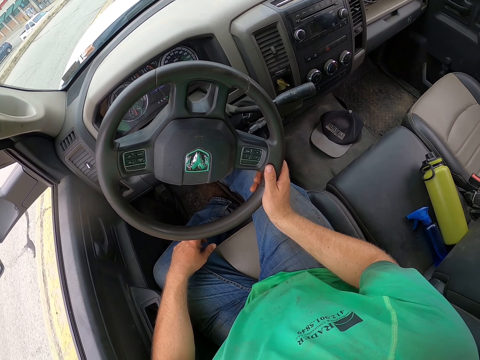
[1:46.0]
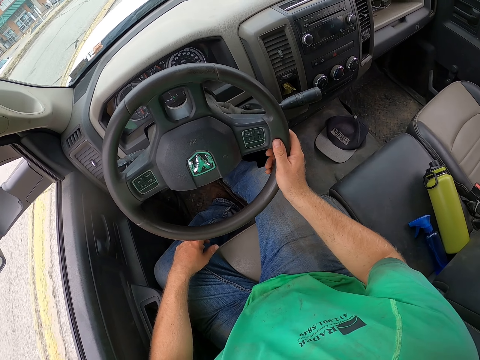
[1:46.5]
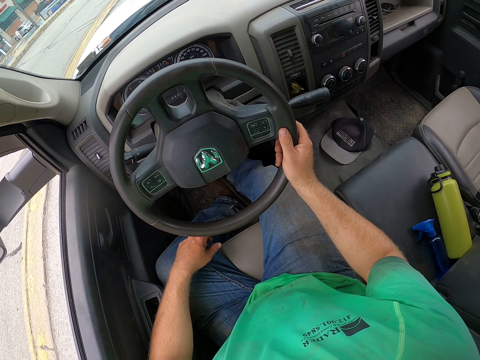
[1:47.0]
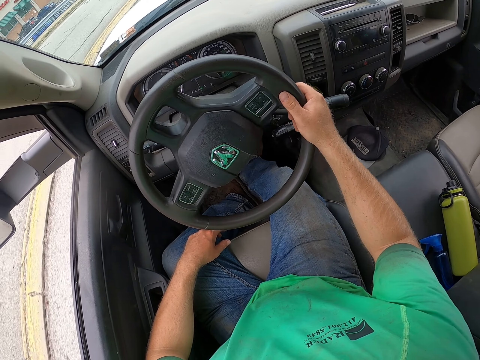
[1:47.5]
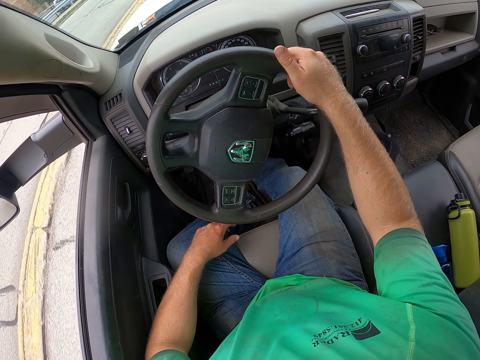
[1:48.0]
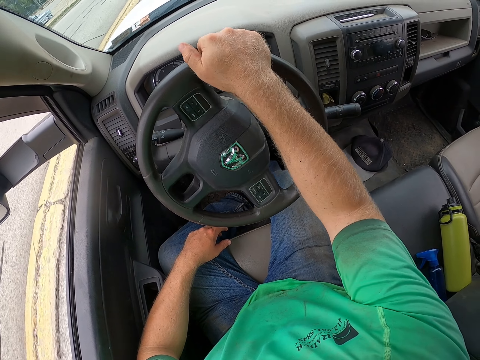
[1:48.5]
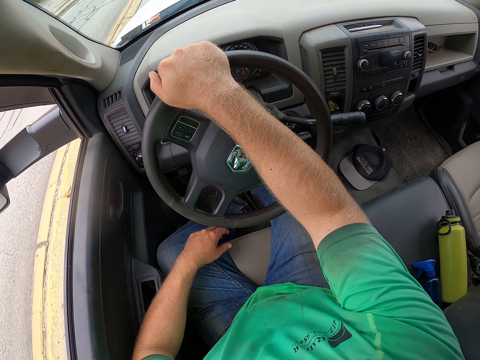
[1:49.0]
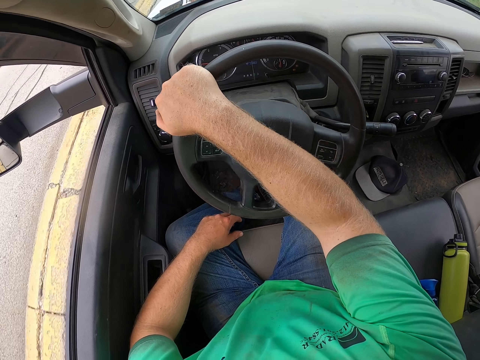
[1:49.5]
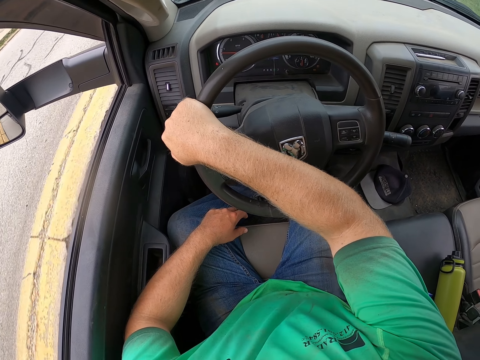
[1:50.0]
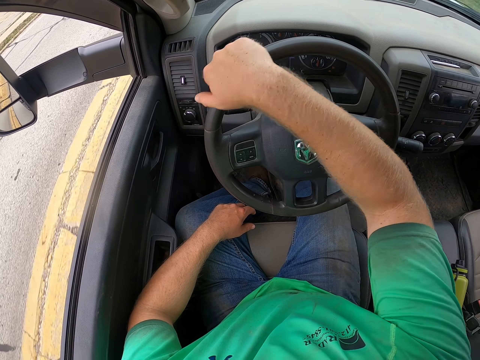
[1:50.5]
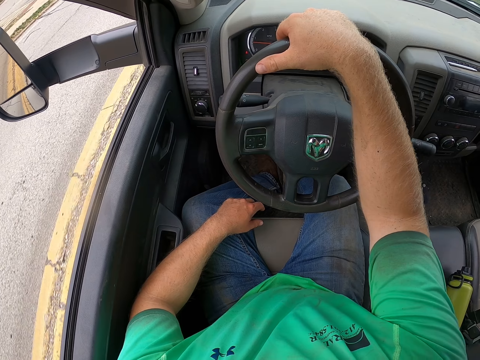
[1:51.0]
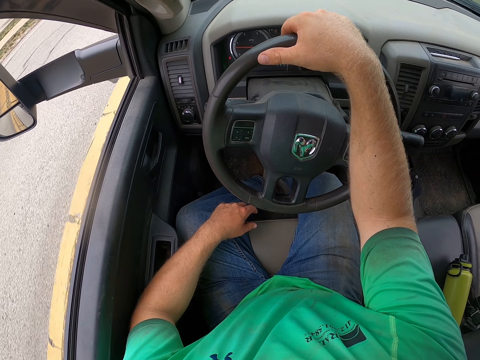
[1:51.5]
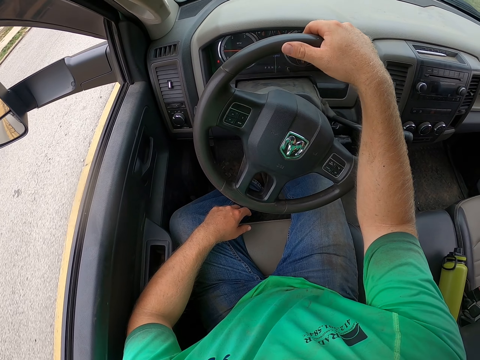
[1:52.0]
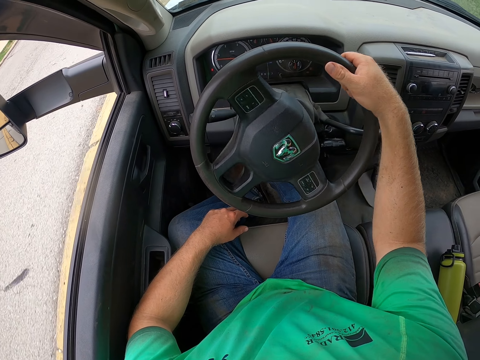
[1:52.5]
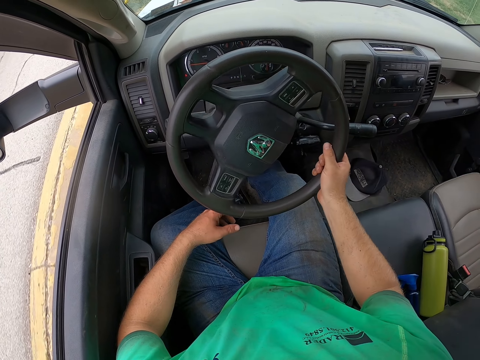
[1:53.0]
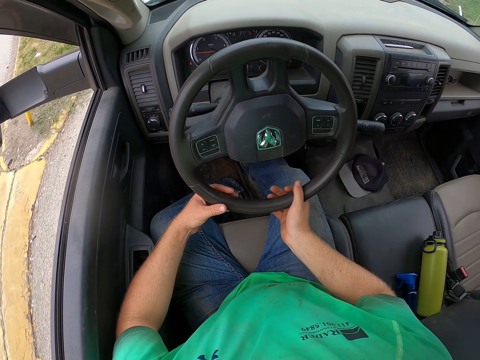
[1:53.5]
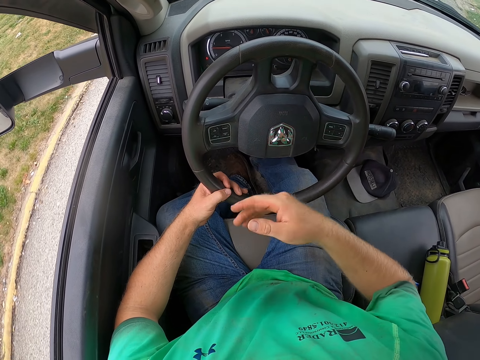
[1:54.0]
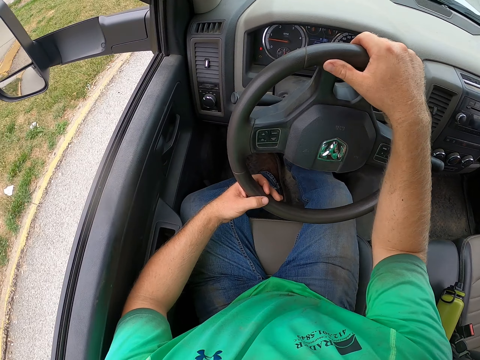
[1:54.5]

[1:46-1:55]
The camera wearer makes a corner turn with the car.

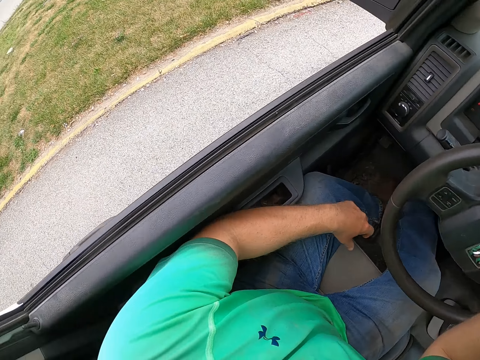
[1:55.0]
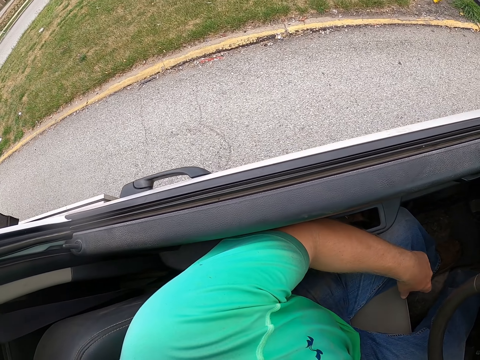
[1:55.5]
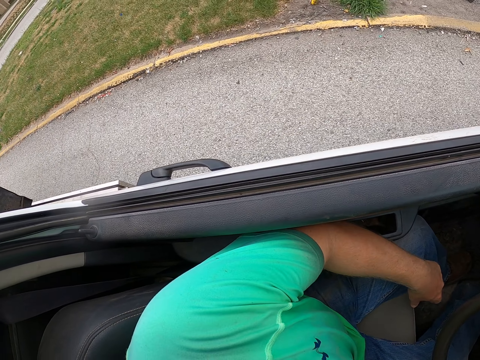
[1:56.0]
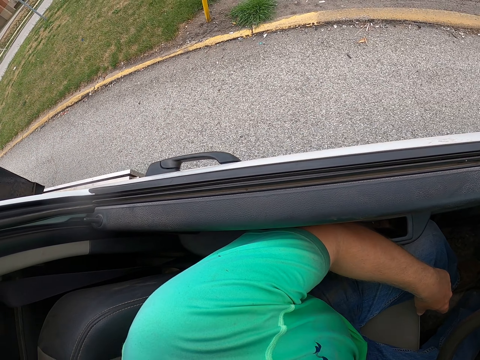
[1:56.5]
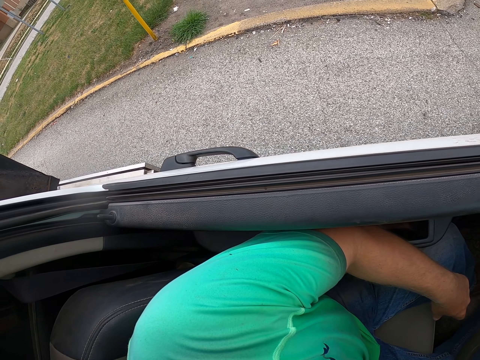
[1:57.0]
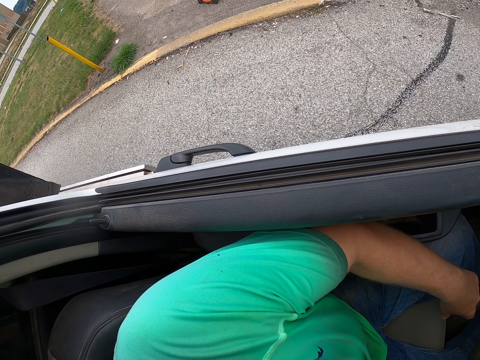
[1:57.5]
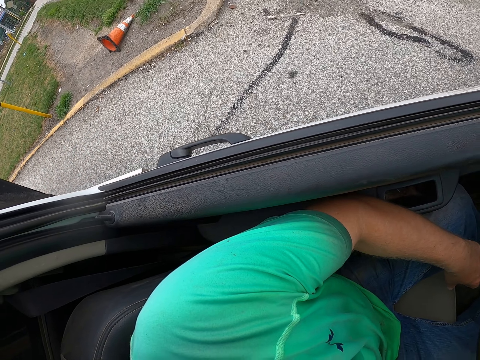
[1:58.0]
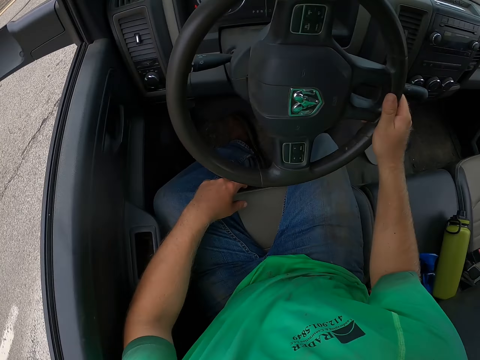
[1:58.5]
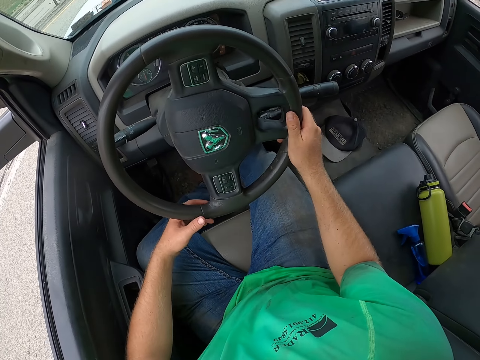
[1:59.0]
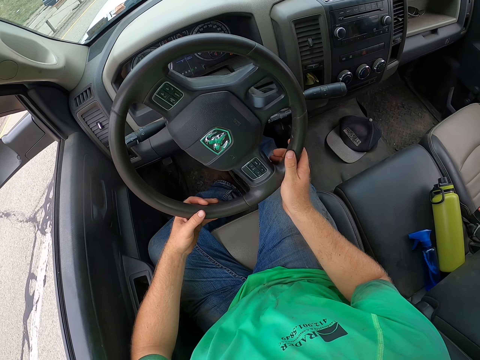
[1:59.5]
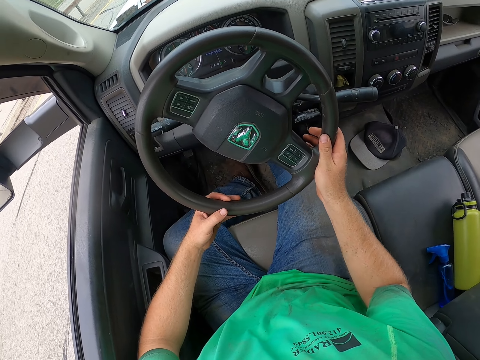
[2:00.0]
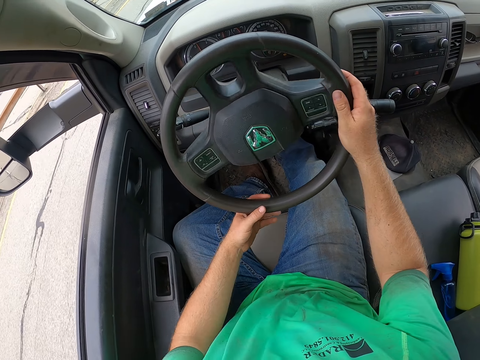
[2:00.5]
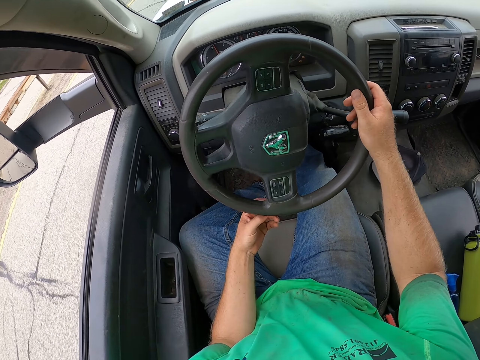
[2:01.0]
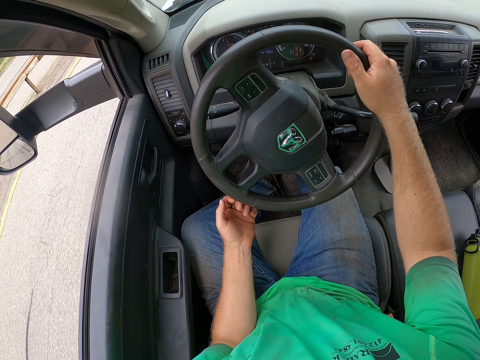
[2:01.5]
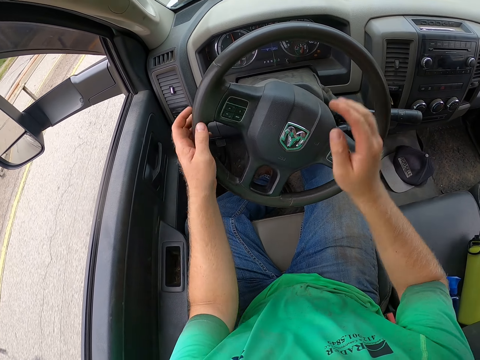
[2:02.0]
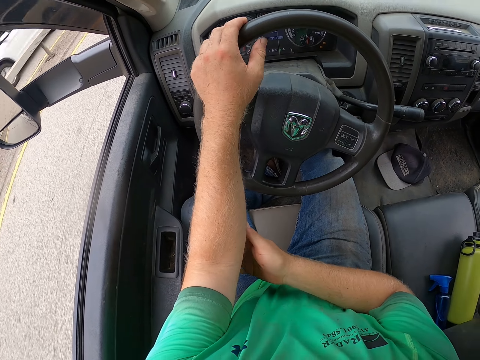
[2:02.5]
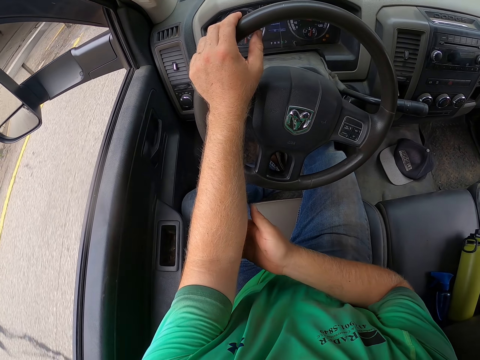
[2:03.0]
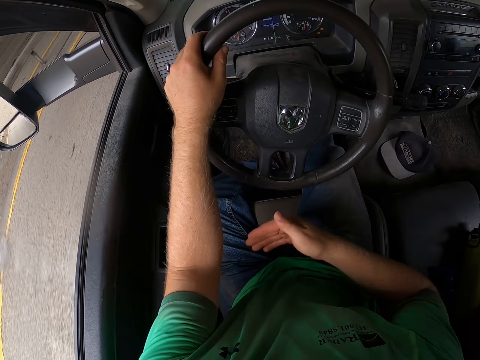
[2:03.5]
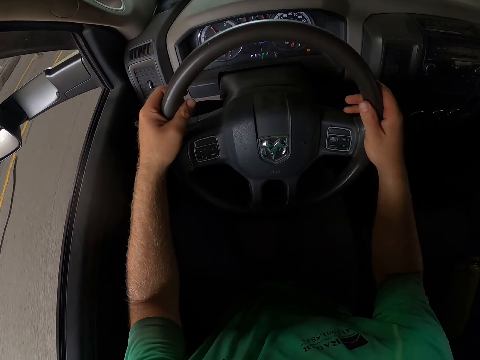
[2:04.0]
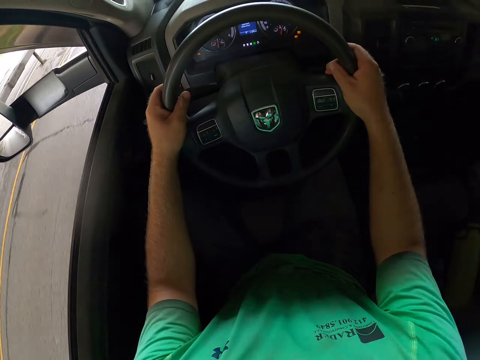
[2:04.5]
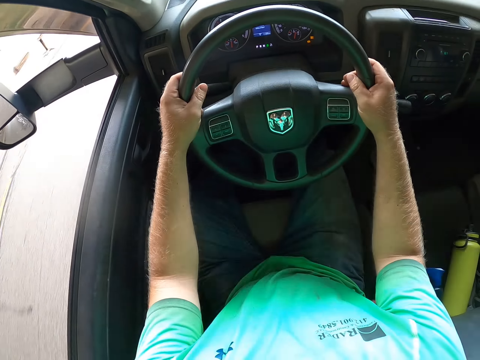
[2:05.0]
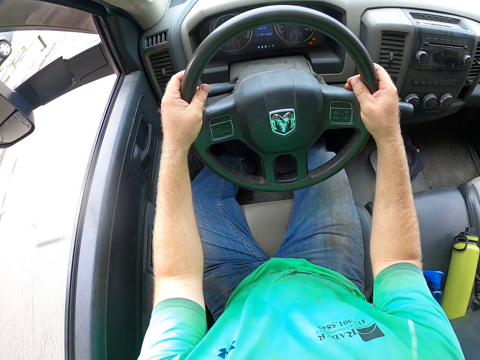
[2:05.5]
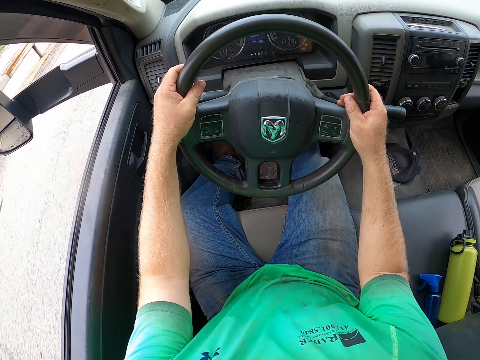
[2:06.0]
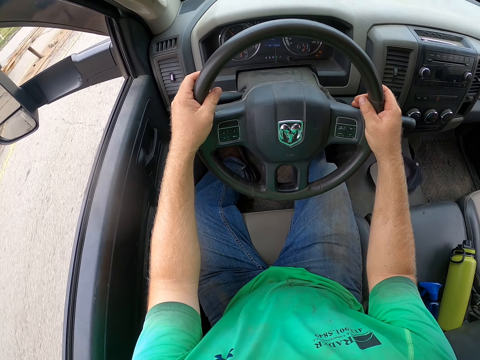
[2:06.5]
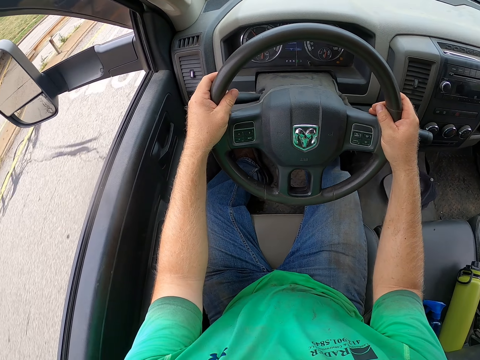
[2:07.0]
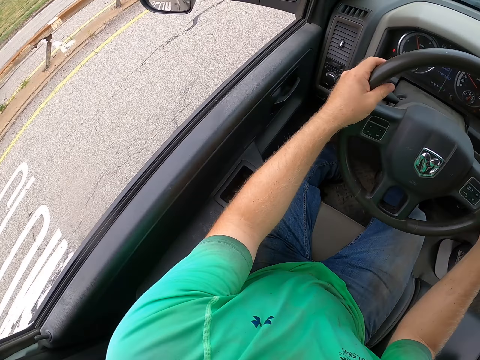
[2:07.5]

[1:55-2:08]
The camera wearer makes a U-turn. They drive the car on the road.

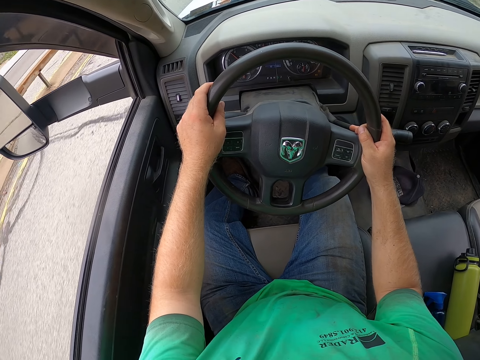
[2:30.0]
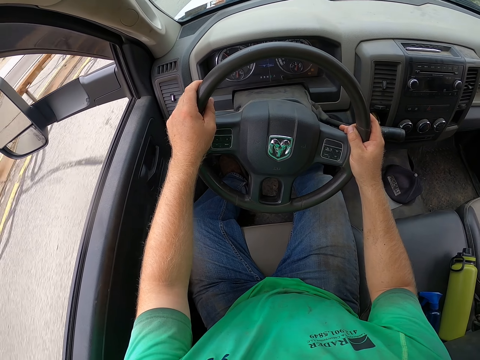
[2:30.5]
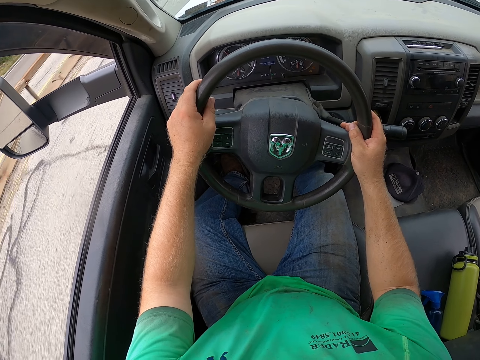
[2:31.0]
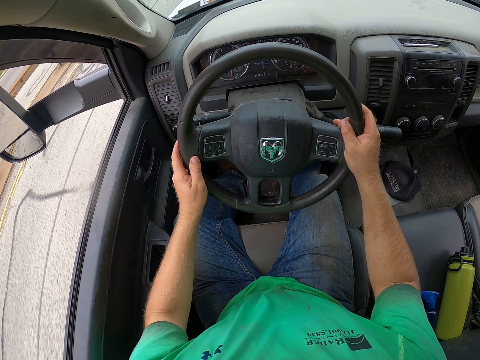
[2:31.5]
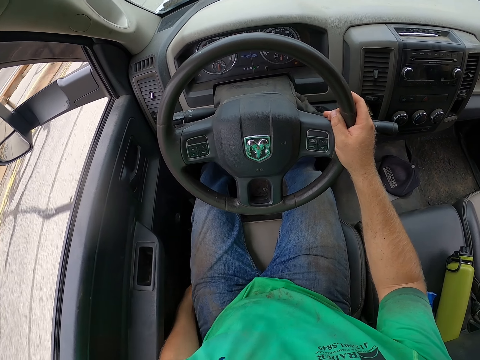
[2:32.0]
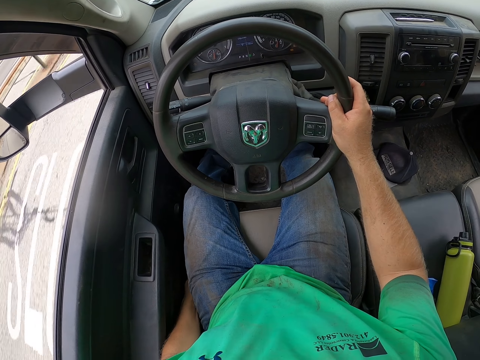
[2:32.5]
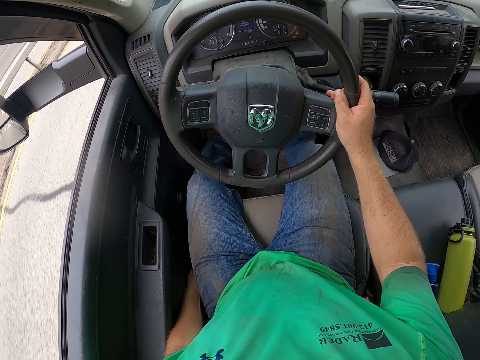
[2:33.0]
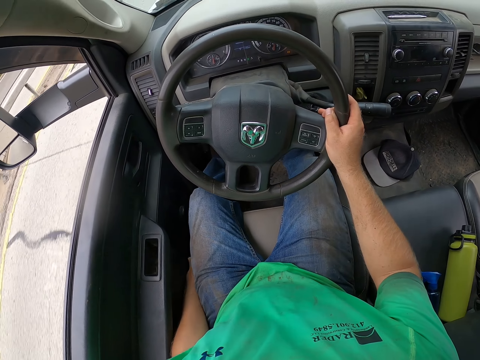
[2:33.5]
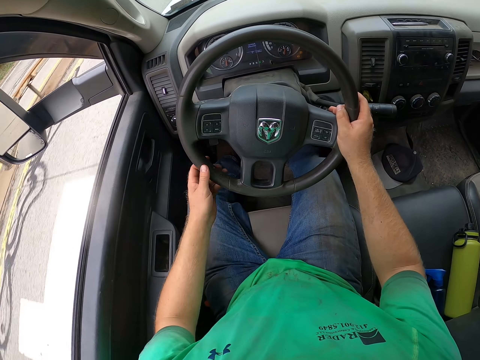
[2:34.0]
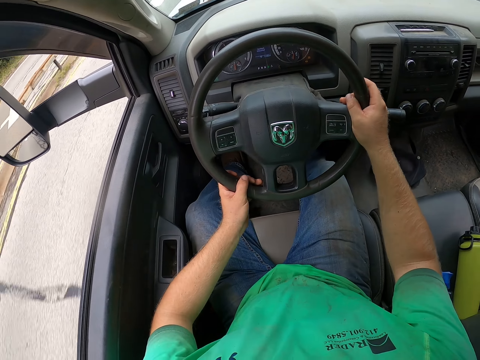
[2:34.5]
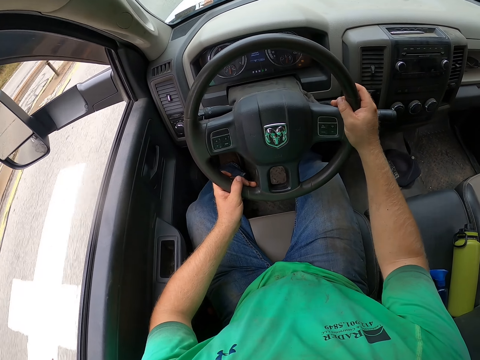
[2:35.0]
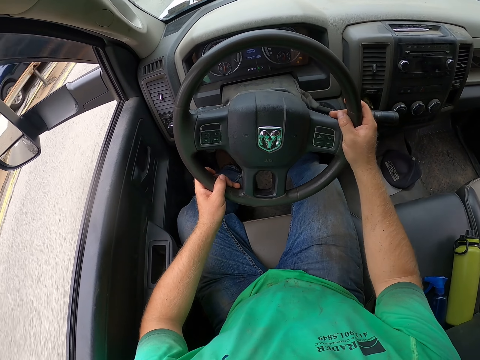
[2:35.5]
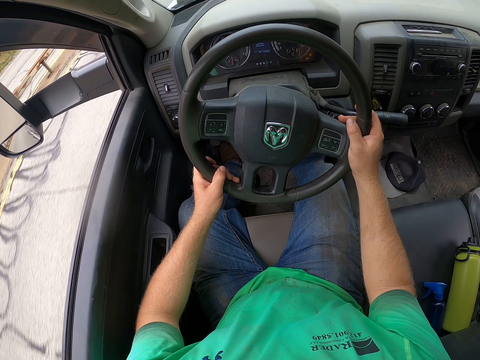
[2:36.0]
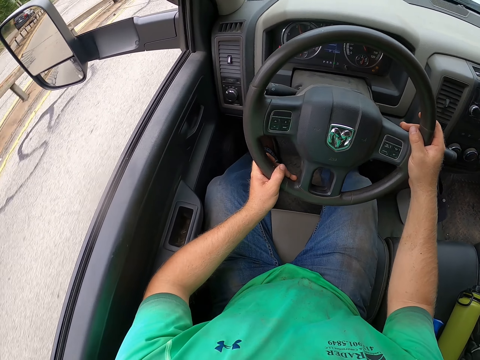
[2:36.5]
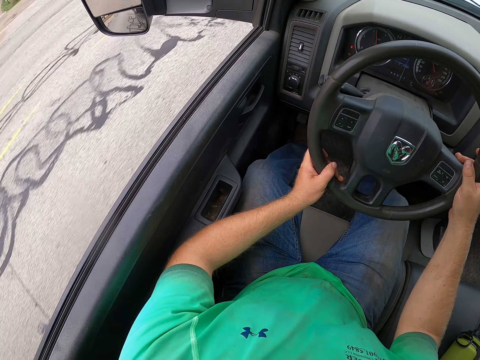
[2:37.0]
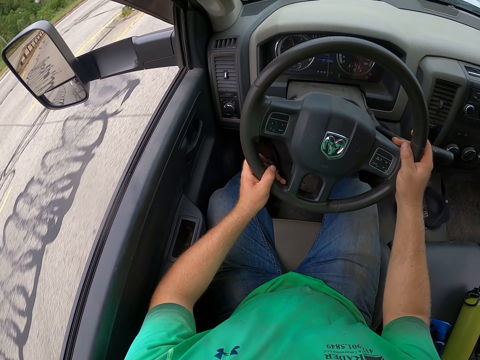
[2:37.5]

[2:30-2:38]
The camera wearer holds the steering wheel of the car with his right hand. He drops his left hand from the steering to his side. He holds the steering wheel of the car with both hands.
